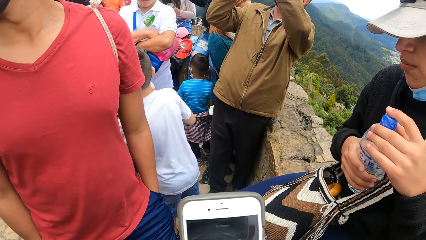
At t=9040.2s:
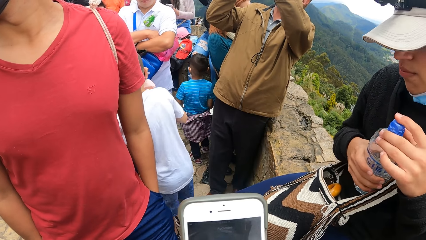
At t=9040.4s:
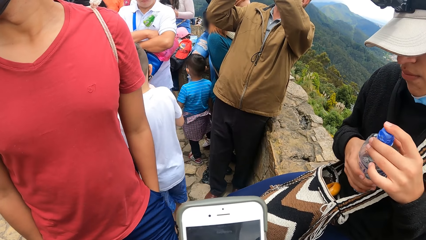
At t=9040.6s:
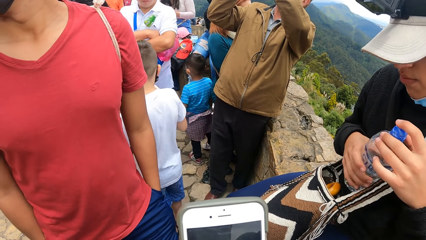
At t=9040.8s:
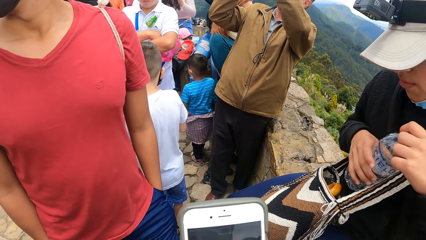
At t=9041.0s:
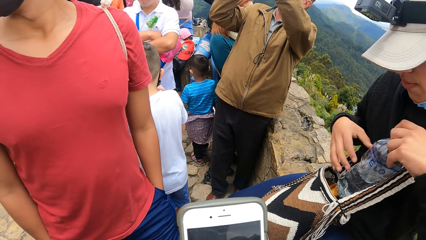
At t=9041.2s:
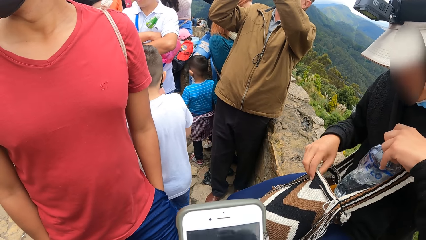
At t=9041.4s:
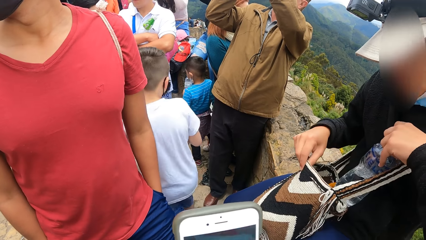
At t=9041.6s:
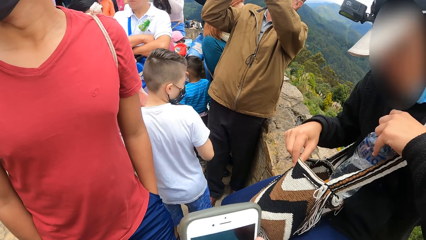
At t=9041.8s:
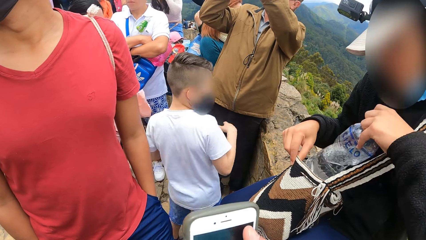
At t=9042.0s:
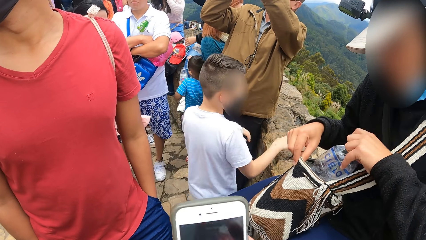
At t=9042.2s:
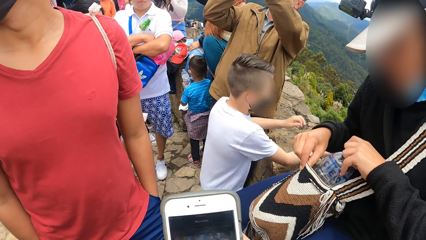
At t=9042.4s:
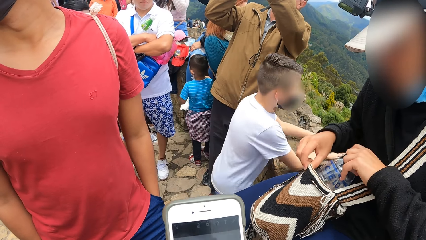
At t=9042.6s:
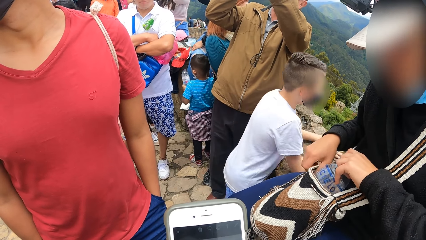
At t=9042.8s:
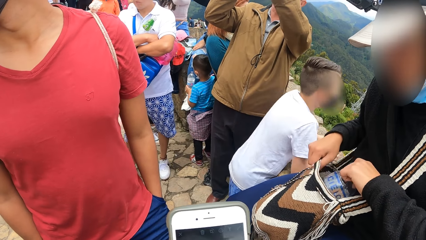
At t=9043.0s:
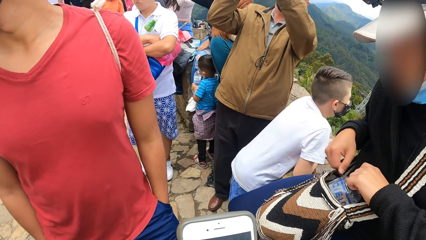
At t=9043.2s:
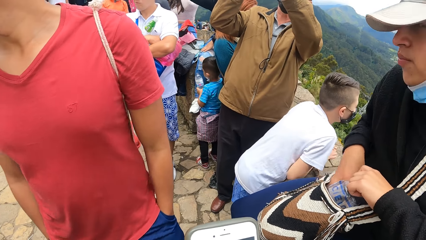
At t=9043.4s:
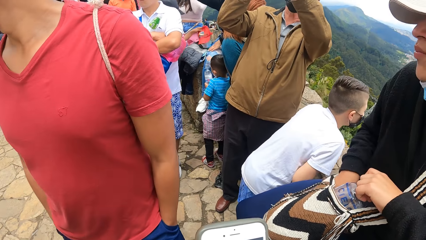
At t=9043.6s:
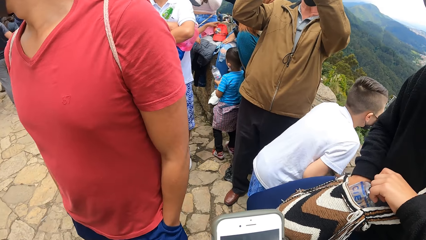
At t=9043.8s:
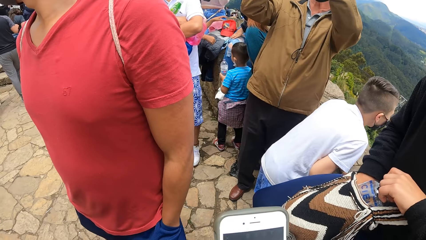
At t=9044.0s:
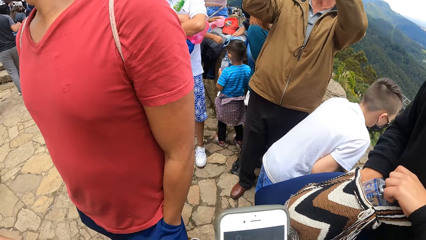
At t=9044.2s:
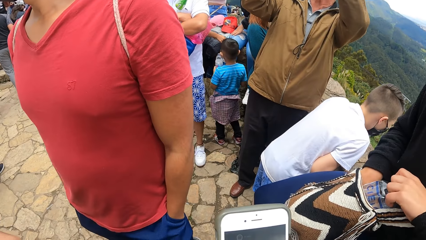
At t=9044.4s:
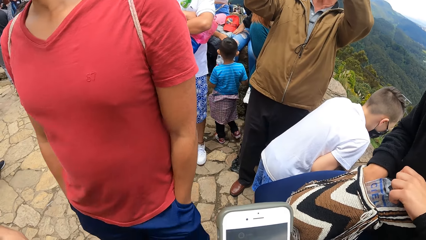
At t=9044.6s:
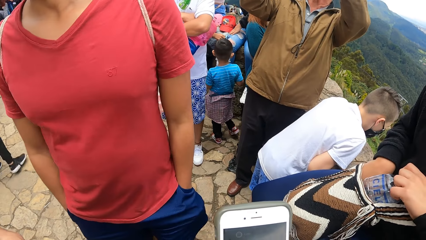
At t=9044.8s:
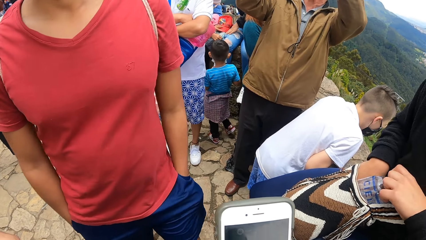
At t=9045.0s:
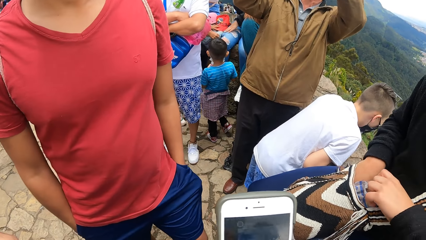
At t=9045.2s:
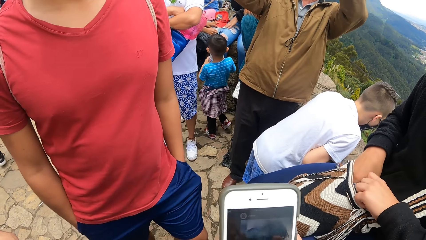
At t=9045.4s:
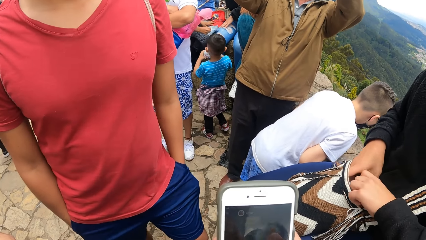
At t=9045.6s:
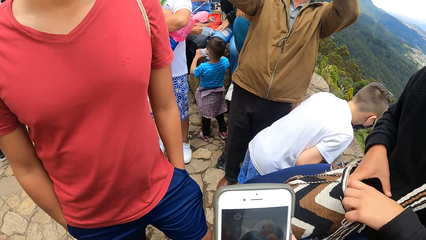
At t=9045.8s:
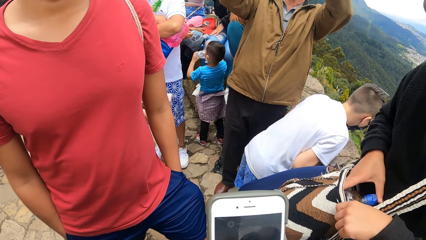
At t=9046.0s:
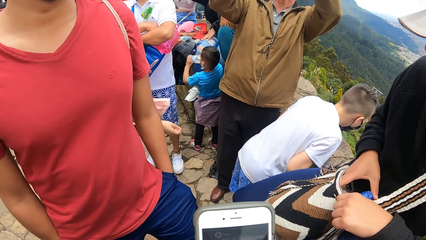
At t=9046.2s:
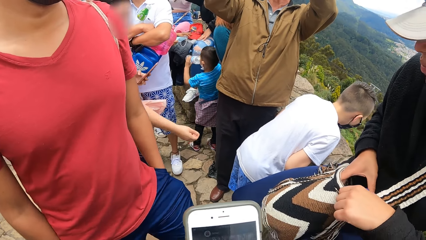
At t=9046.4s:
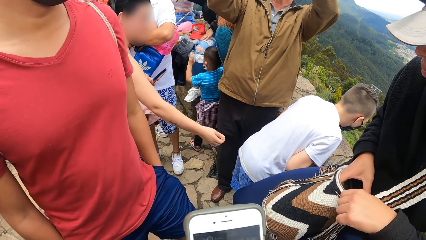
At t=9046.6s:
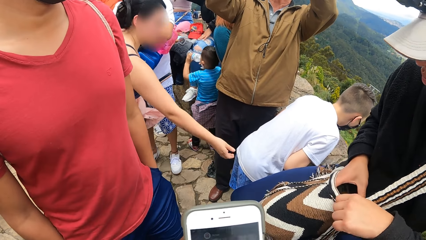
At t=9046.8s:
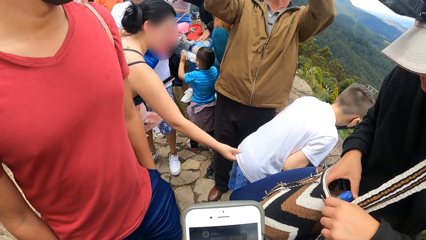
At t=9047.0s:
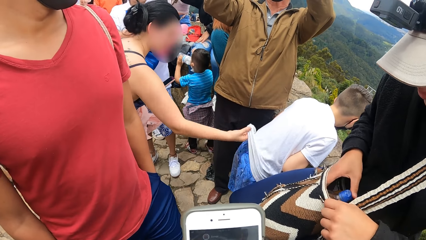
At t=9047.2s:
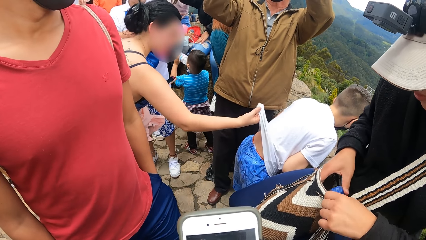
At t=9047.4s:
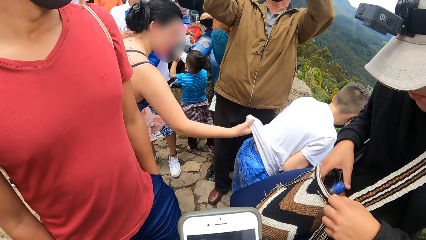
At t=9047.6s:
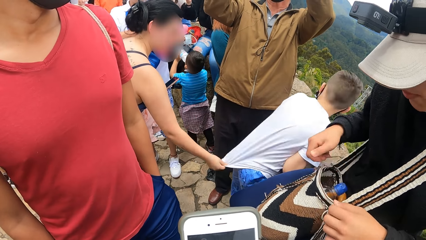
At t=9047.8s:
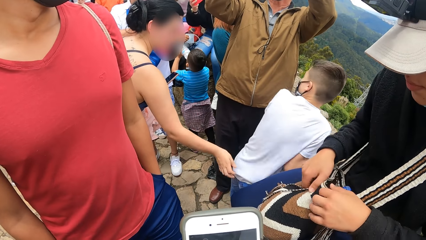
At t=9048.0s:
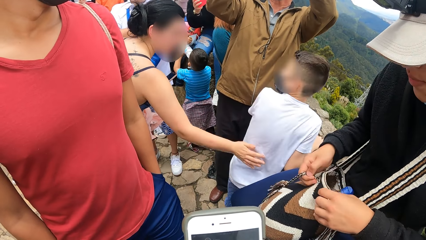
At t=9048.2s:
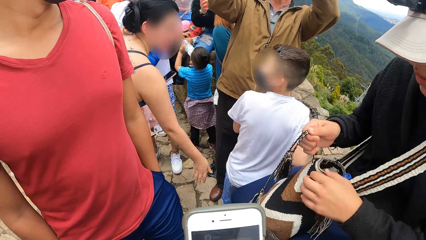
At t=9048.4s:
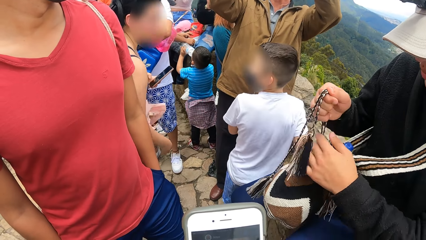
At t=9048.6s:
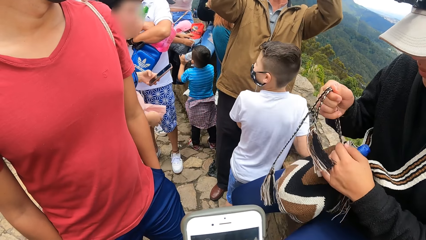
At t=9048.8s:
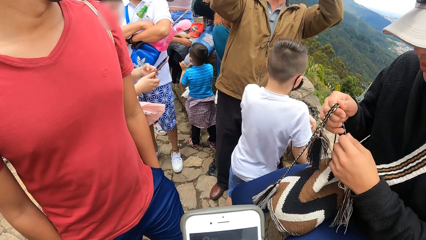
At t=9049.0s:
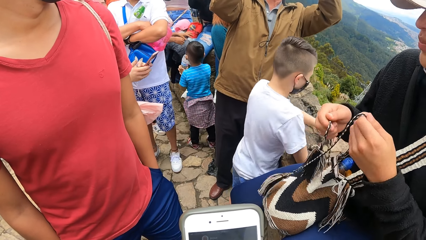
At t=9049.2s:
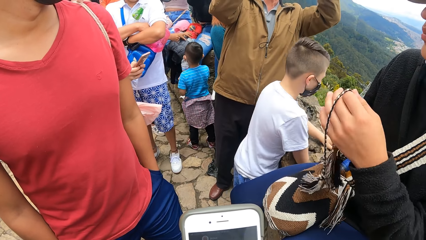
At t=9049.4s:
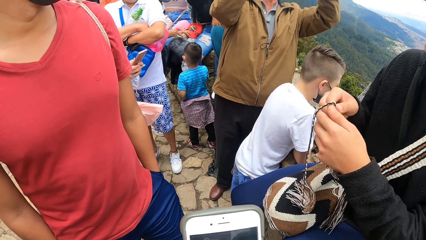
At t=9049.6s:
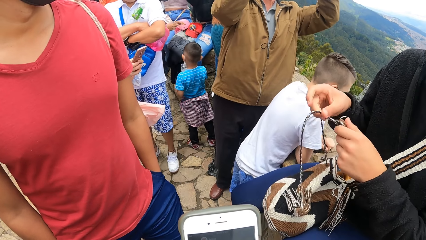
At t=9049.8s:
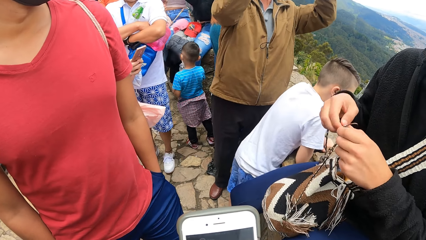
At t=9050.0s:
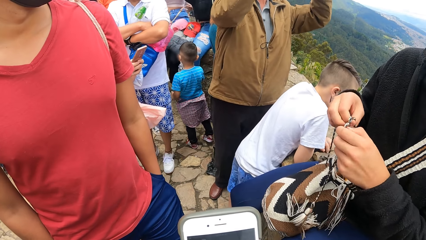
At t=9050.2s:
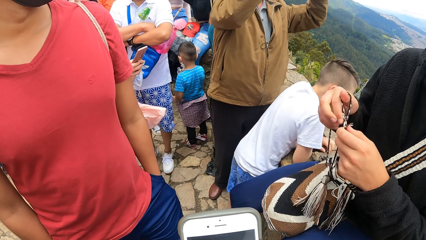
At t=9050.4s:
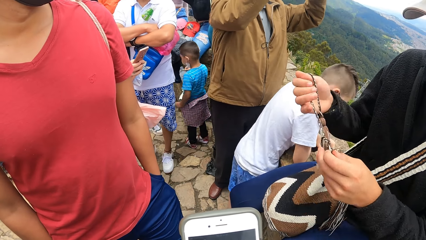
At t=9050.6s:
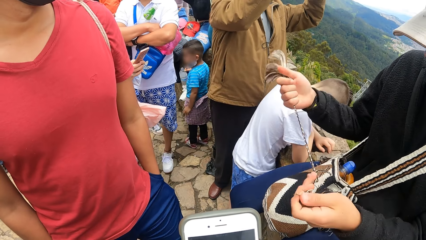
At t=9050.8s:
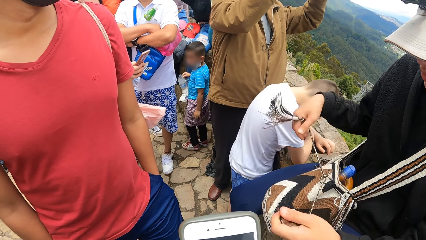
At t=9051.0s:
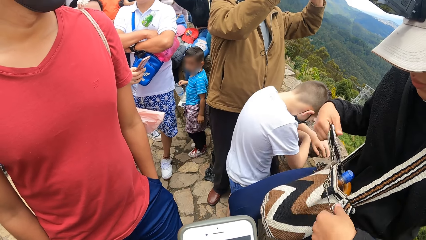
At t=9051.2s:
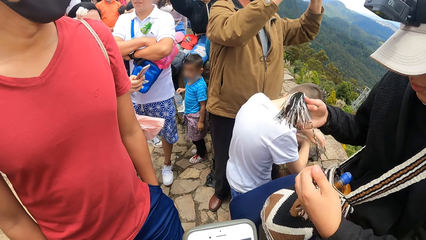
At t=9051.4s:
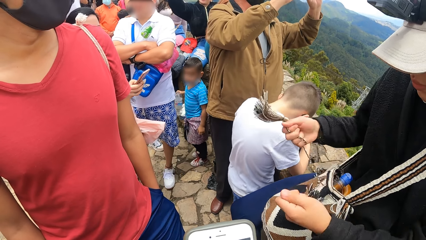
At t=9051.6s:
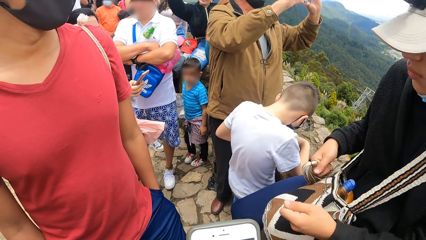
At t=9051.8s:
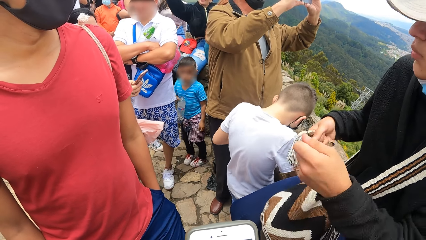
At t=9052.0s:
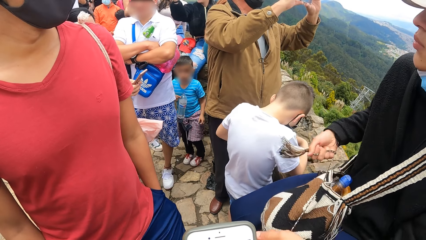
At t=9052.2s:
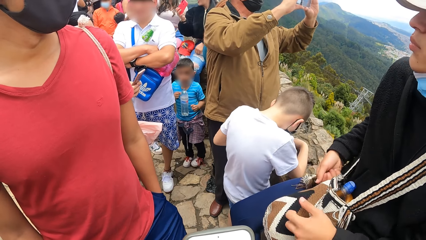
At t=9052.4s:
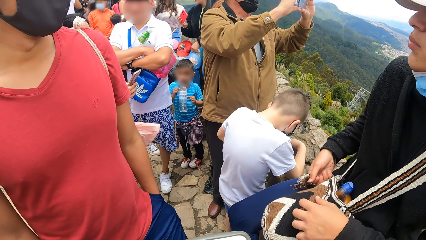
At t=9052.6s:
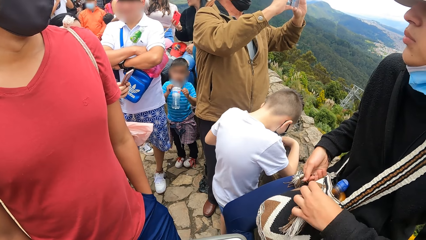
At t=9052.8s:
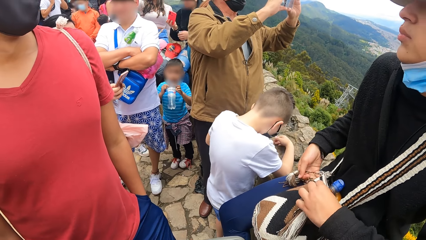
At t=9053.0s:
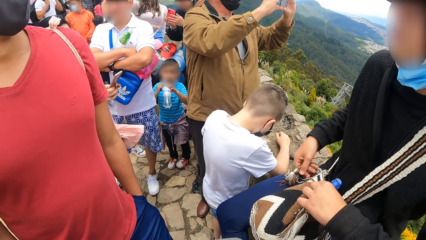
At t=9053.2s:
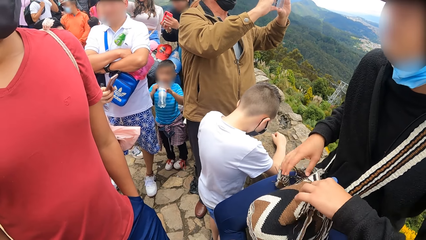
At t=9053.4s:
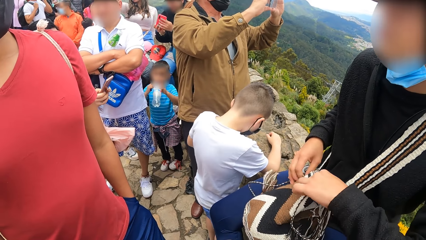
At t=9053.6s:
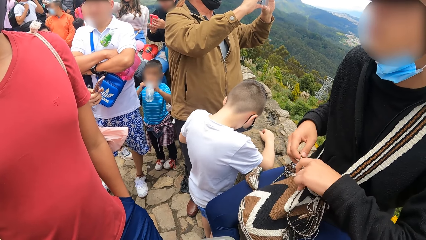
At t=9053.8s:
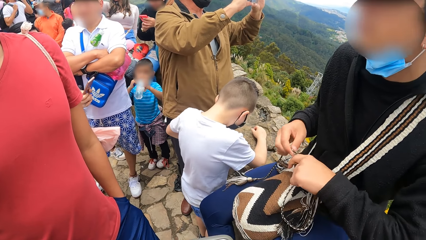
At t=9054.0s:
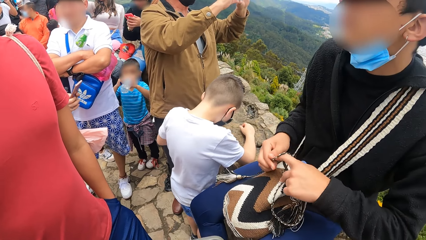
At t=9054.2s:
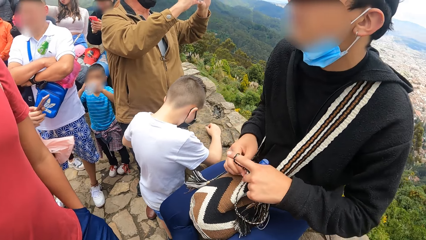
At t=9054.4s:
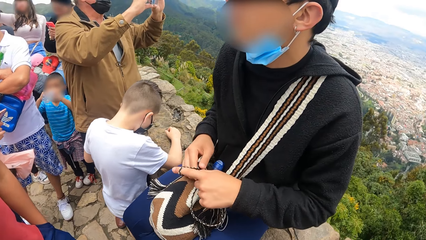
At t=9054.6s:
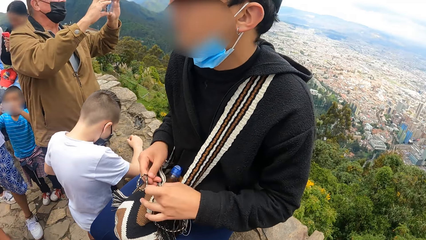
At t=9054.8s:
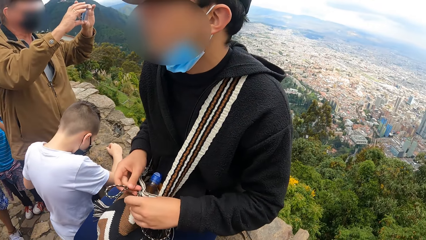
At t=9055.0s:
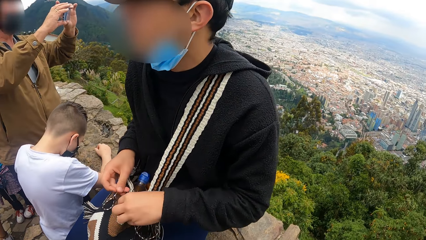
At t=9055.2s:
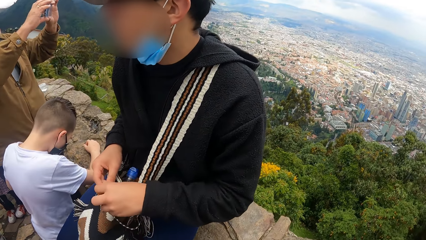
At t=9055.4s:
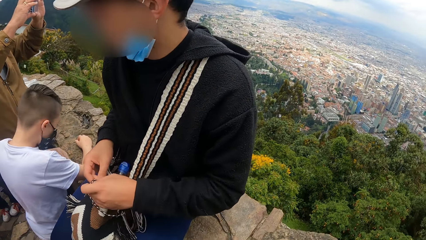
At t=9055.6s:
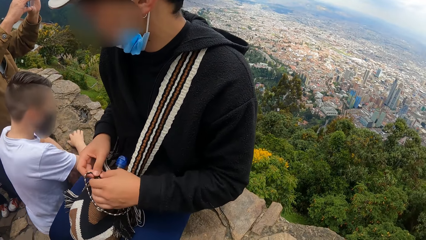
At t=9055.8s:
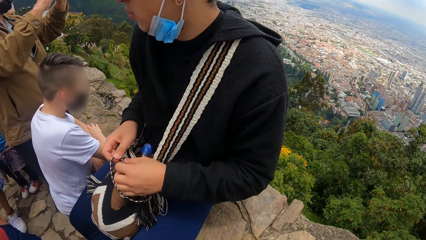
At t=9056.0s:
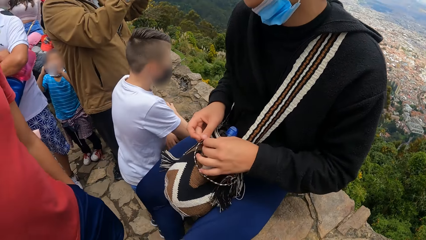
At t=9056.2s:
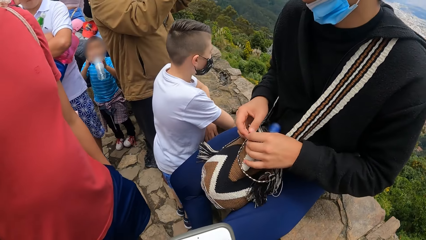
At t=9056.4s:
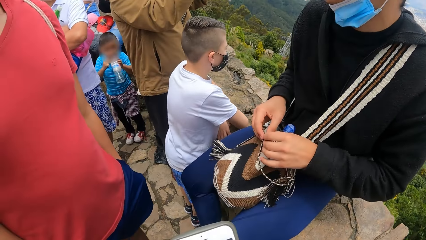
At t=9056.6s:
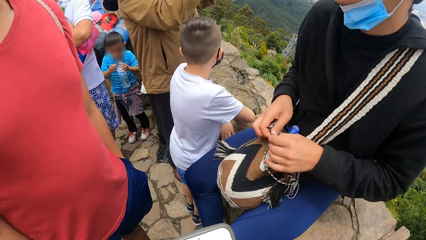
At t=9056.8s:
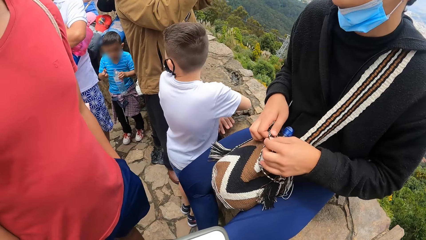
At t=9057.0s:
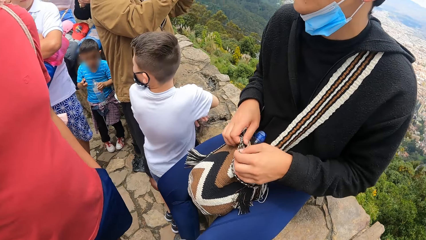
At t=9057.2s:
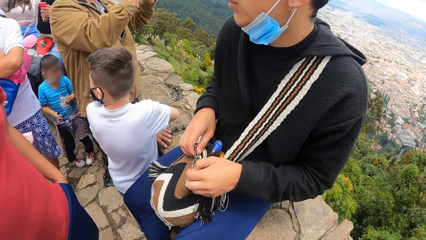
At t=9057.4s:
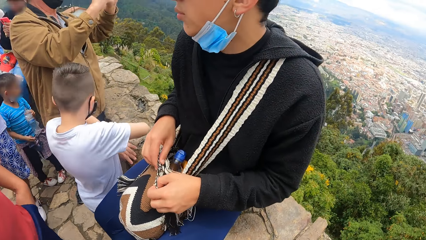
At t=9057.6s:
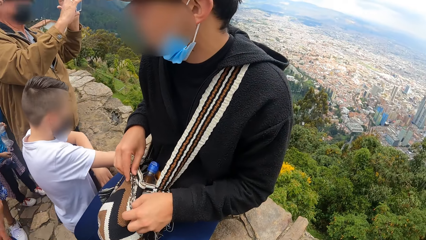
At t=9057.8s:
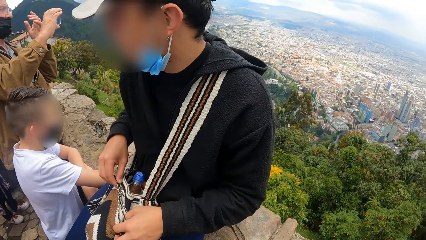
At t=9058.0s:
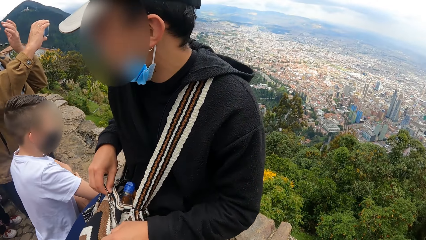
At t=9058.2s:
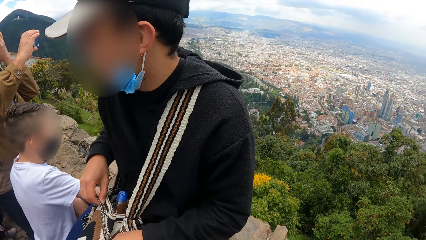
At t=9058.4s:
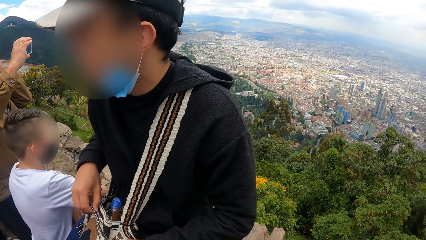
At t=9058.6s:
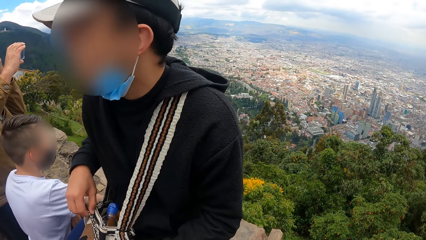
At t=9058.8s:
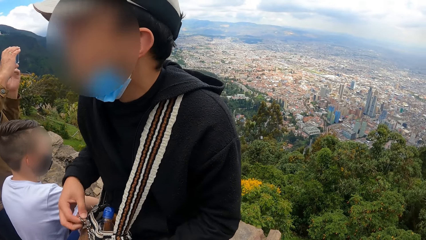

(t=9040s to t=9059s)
A man puts the bottle of water back in his bag. A person turns around. The man ties the bag up. The camera wearer looks around. They look around again.
